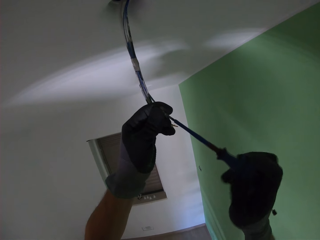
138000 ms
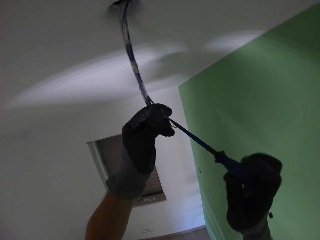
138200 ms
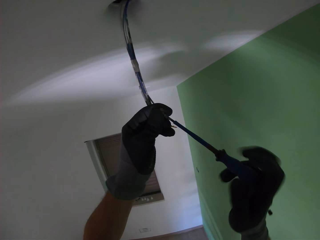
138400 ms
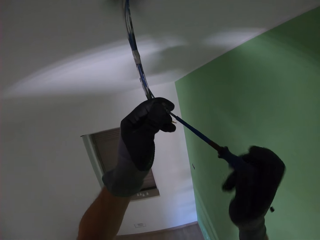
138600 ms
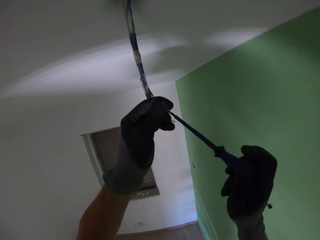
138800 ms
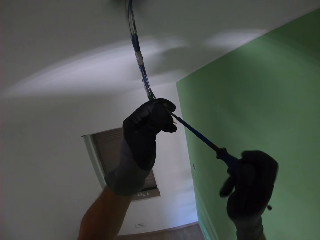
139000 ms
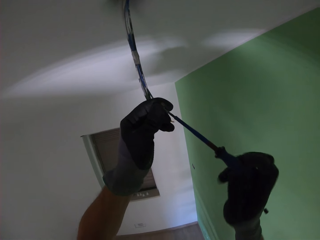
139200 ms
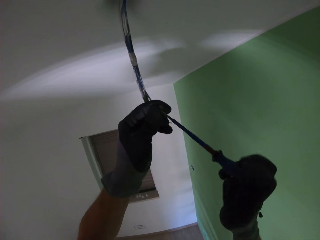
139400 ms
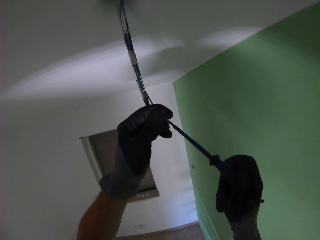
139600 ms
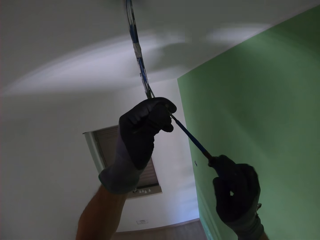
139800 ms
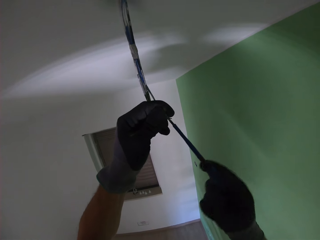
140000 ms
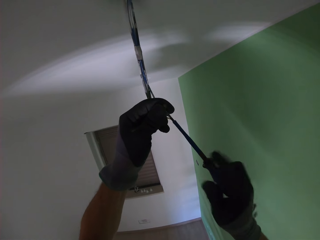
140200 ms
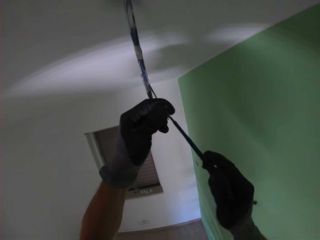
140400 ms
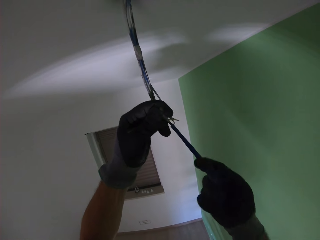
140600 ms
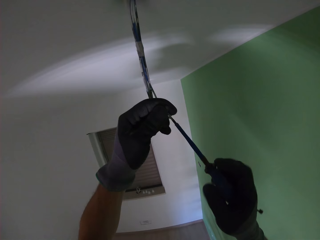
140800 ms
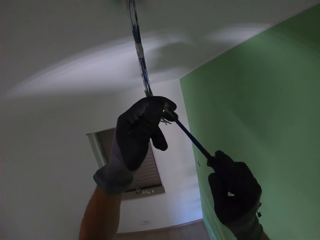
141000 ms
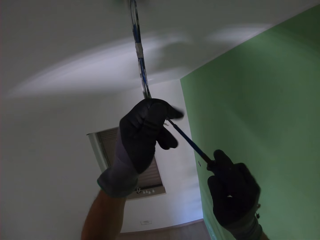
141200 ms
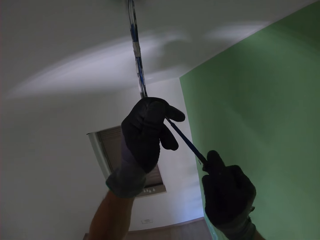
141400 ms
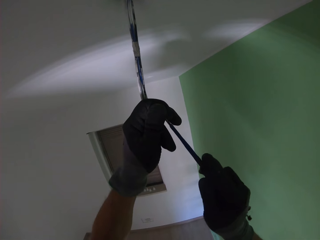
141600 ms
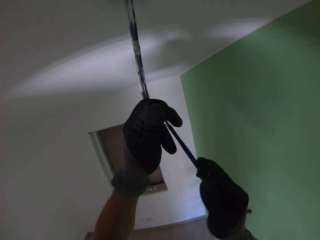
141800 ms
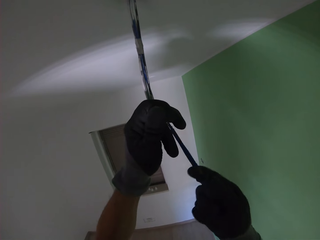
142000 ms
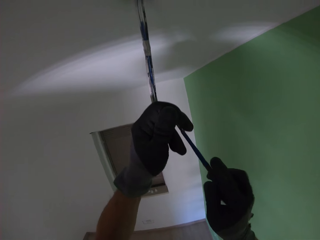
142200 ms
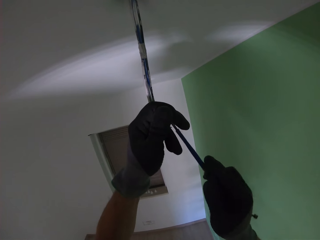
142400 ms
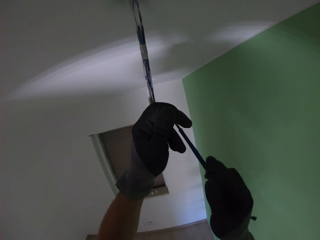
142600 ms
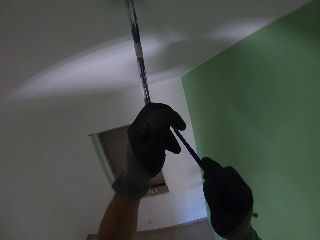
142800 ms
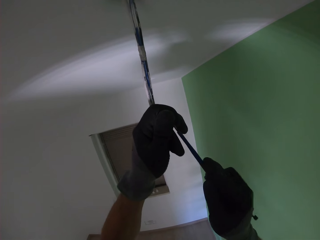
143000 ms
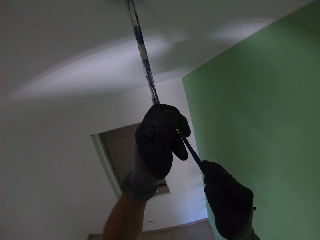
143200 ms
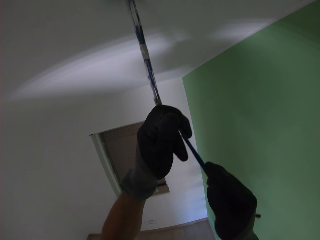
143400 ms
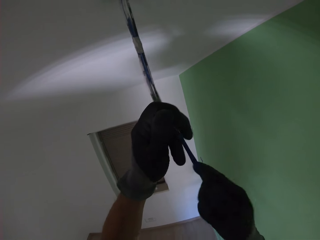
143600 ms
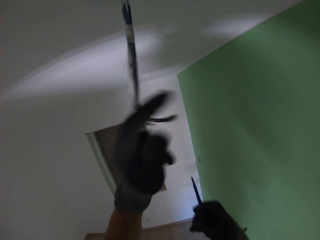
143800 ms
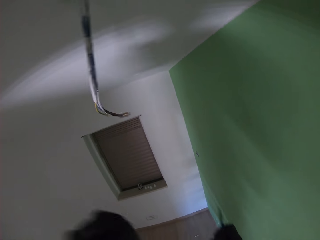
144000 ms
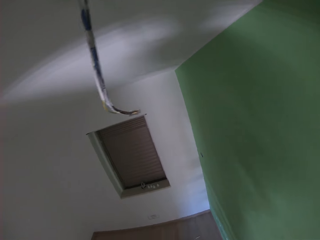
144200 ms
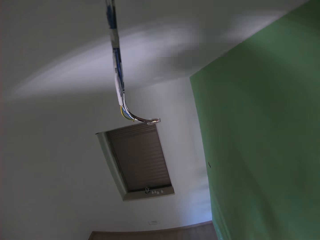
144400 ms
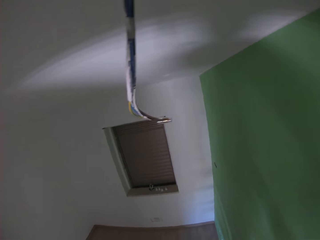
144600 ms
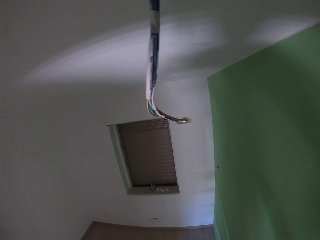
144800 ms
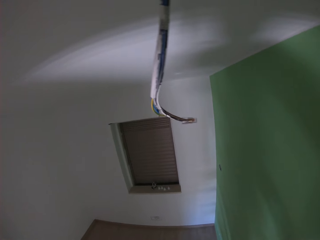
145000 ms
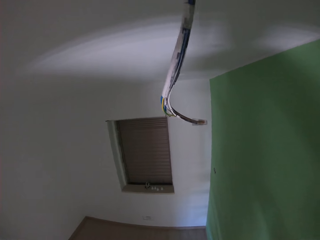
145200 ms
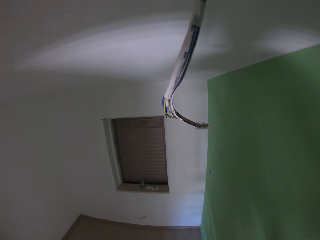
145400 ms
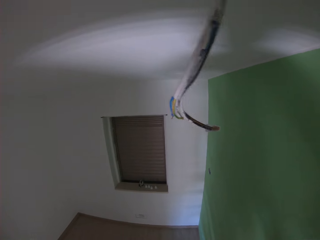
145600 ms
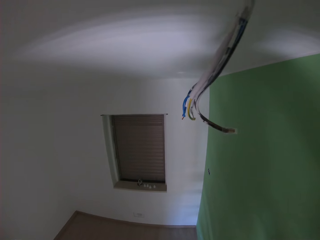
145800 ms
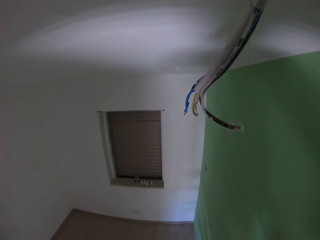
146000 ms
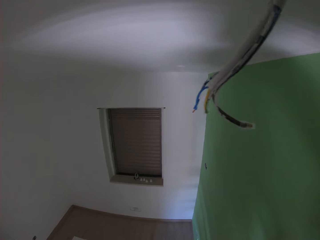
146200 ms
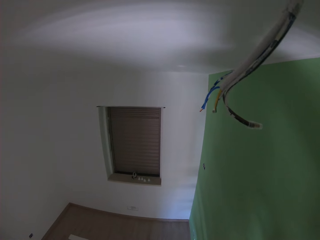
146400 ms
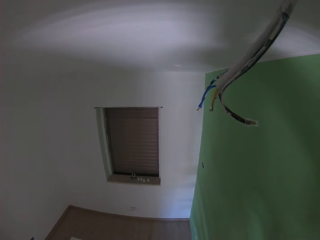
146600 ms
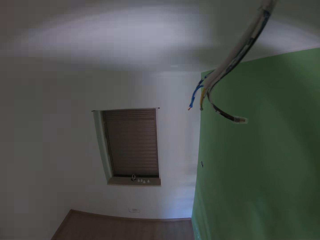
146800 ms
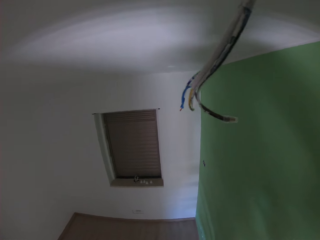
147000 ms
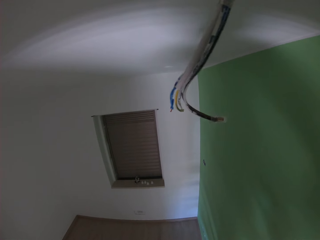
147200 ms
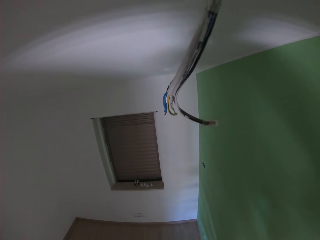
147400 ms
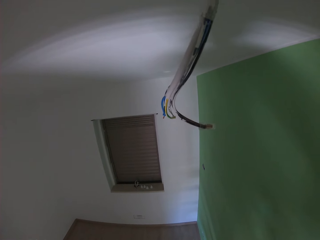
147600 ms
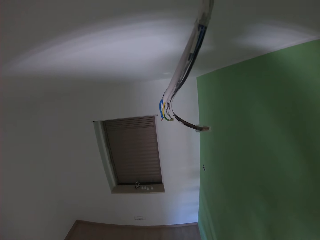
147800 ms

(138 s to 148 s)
The camera wearer ties the cluster to the wires with the screwdriver. He looks at the wires. He brings cable connectors from his left pocket with his left hand.

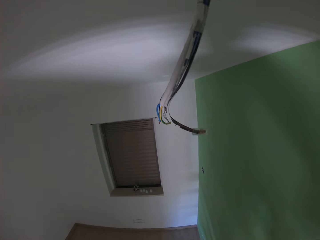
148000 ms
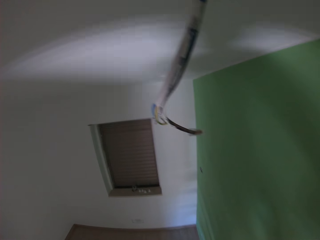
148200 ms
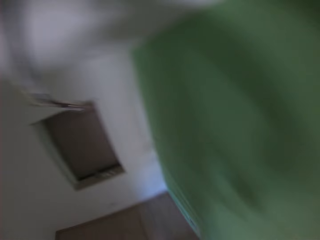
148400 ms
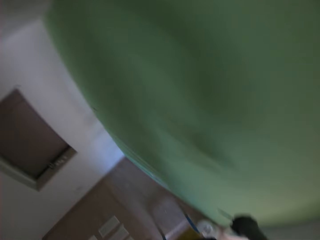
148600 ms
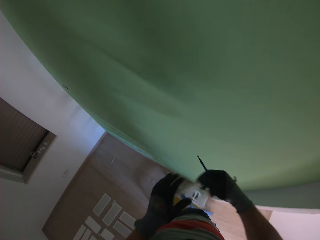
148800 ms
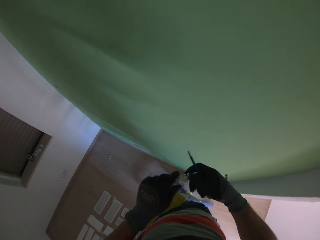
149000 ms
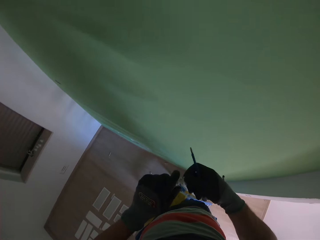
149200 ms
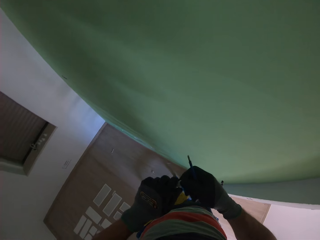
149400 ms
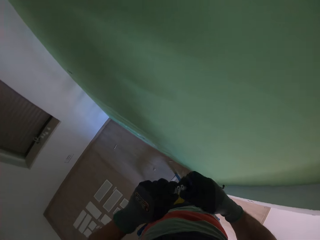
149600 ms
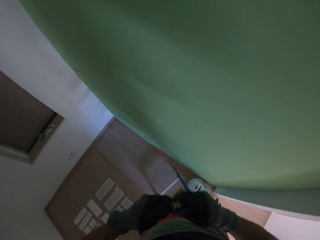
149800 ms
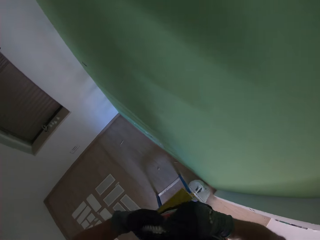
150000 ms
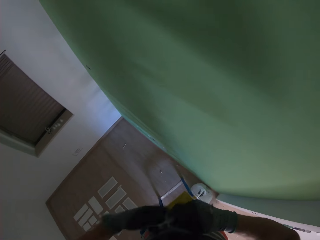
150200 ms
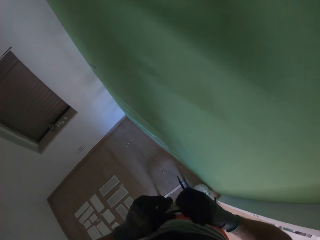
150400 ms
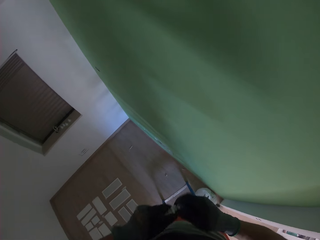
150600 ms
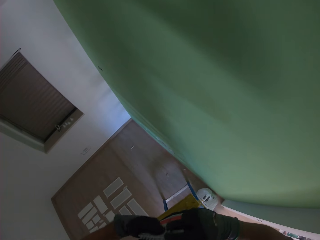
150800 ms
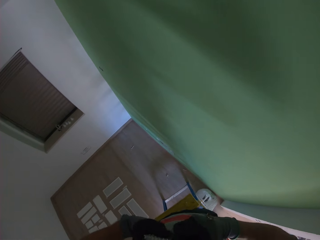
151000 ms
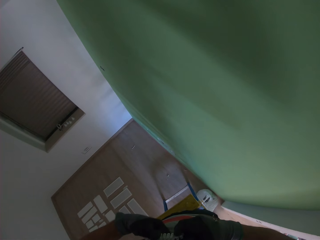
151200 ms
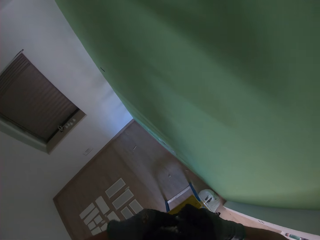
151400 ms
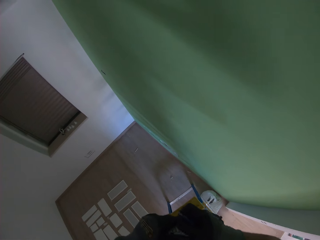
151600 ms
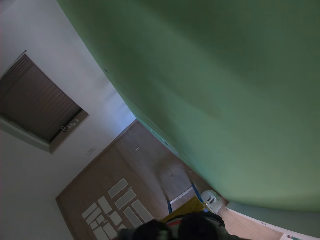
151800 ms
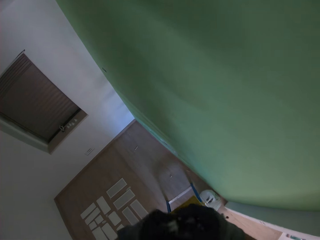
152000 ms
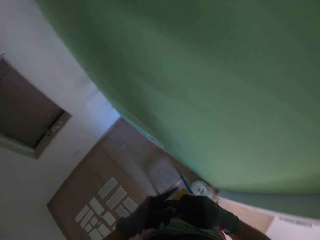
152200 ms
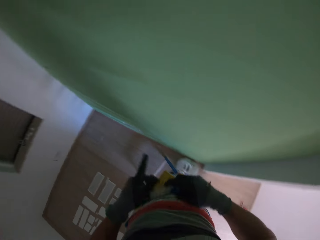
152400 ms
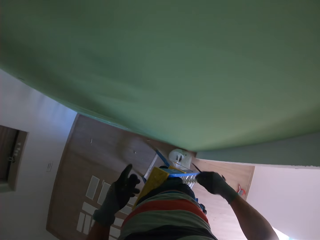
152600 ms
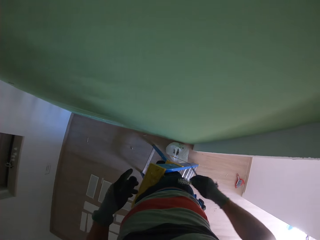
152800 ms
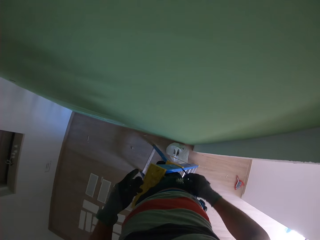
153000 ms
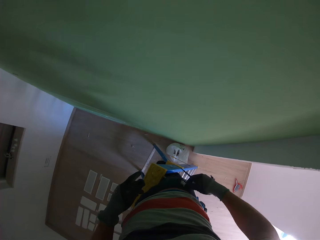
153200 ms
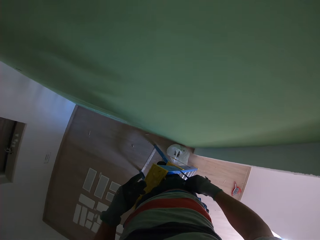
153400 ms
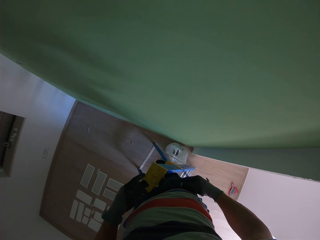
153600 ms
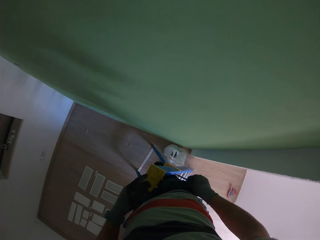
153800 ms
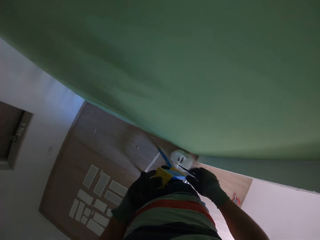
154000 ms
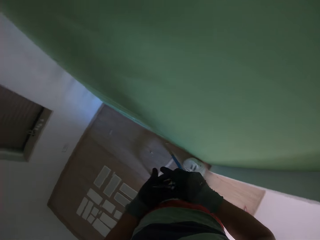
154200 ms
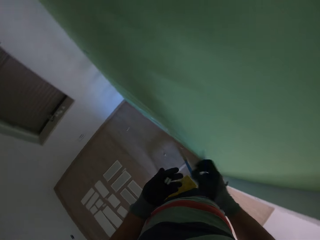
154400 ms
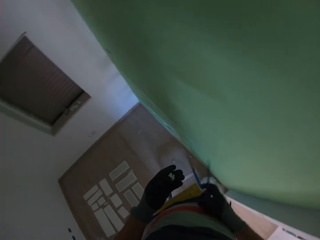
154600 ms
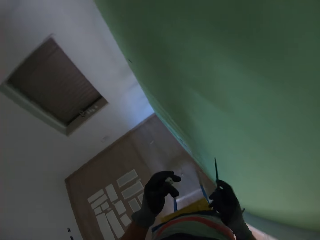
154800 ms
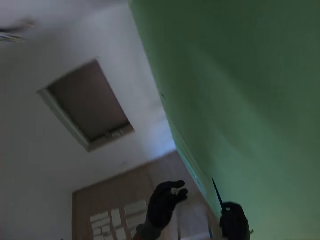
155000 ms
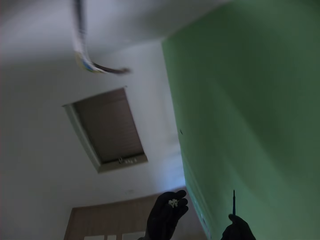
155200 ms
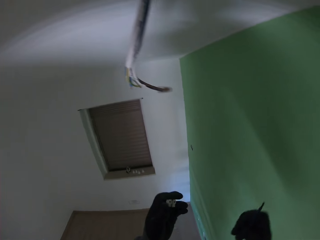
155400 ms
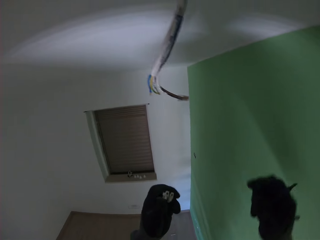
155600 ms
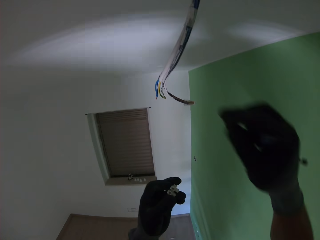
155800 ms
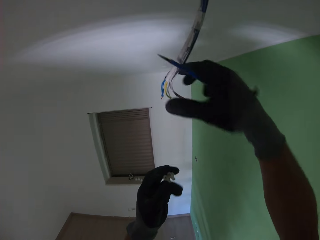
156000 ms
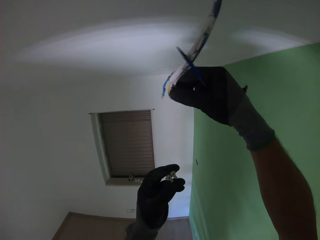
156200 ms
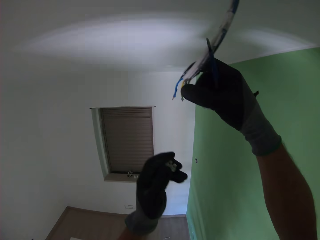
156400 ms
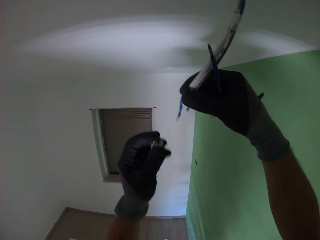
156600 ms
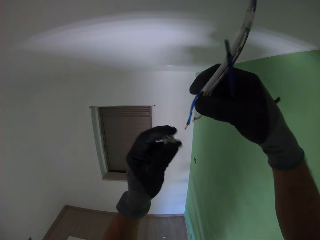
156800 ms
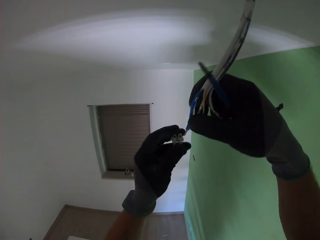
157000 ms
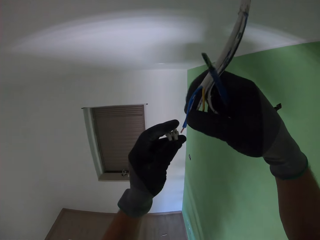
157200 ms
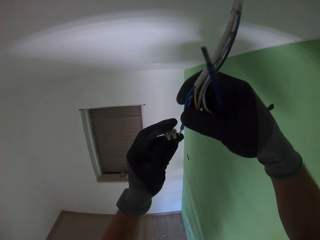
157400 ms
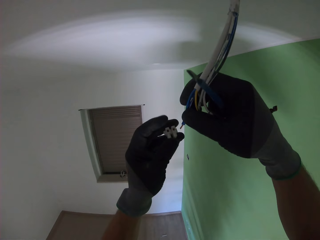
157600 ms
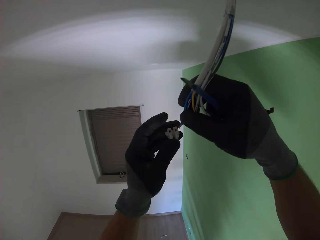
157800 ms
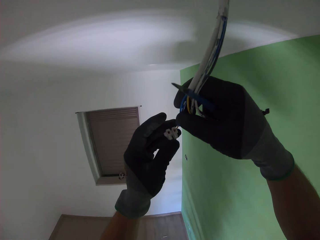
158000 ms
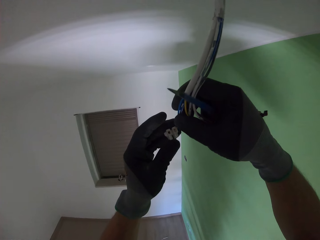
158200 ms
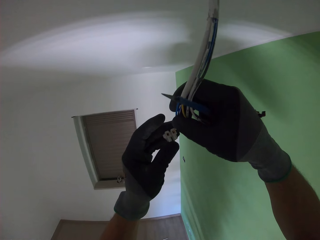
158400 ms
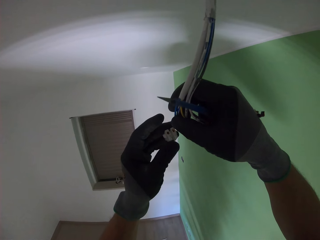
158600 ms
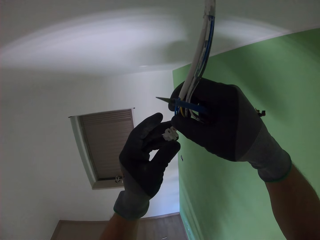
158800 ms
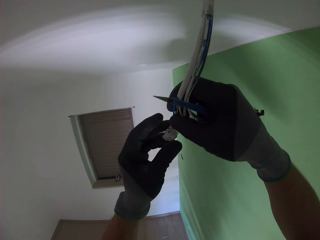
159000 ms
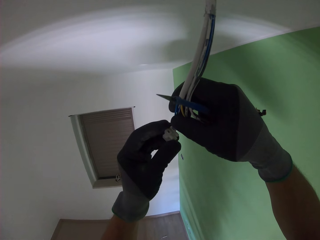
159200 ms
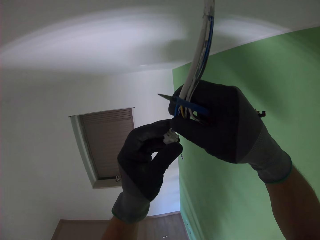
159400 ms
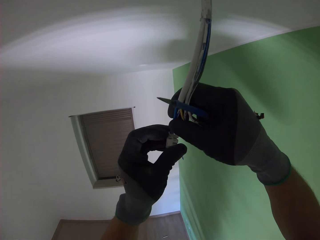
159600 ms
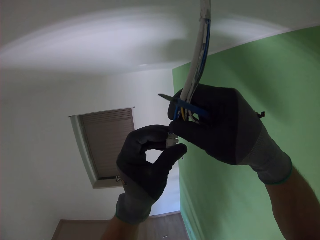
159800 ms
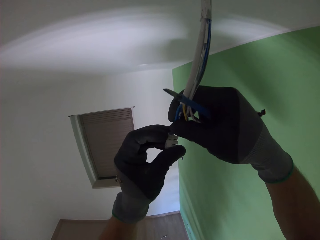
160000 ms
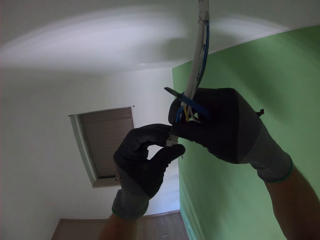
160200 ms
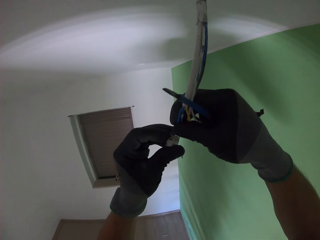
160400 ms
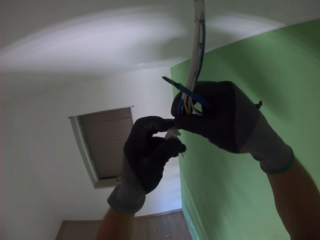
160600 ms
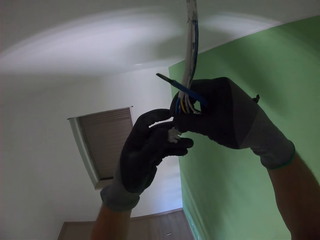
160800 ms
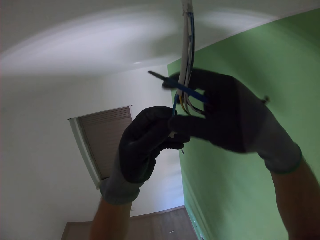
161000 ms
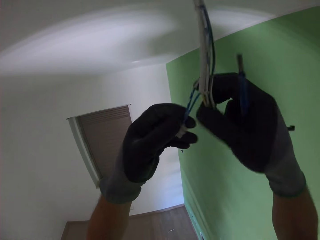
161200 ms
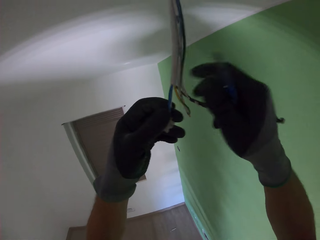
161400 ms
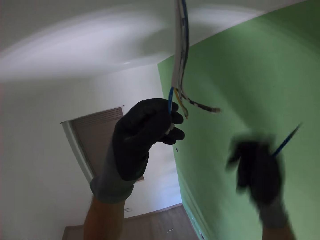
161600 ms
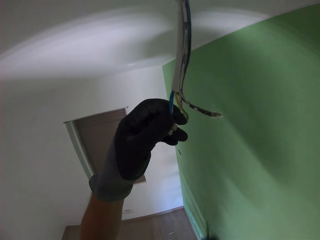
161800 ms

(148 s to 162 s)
The camera wearer removes one of the cable connectors. He breaks a cluster in his hands. He puts the remaining cable connectors into his right pocket with his left hand. He holds the cables with his left hand. He attaches the cable connector in his hand to one of the cables.
